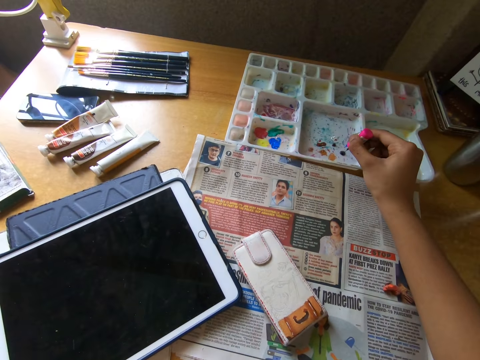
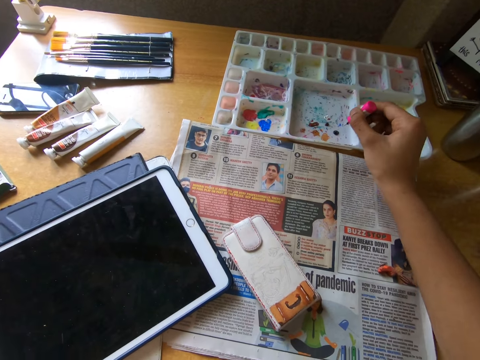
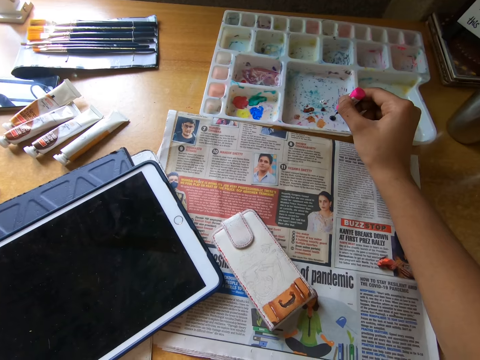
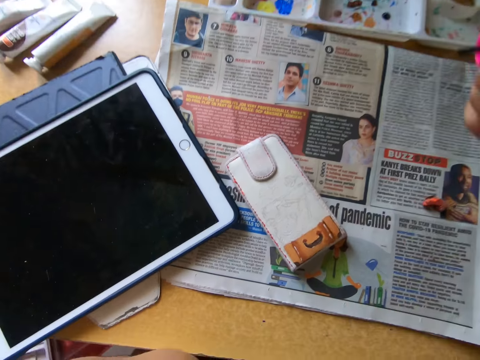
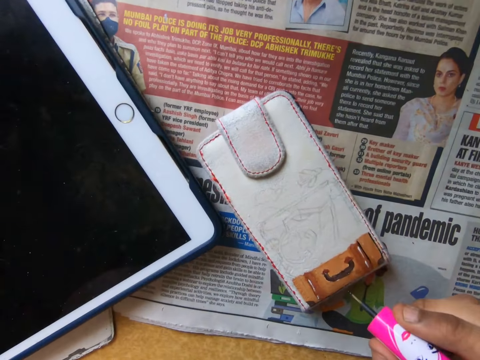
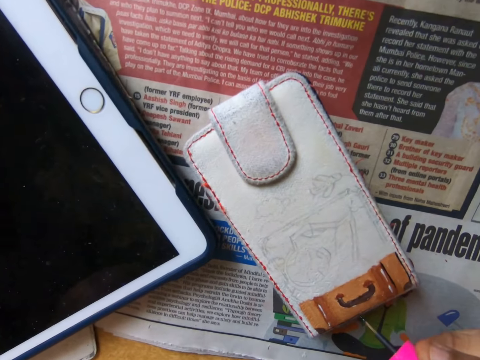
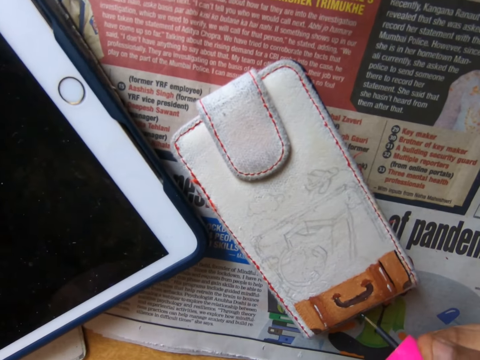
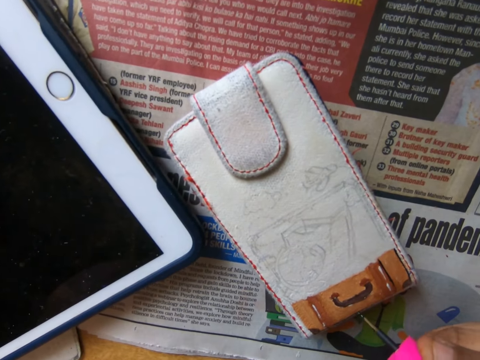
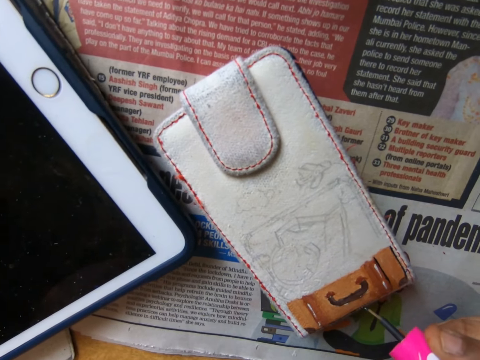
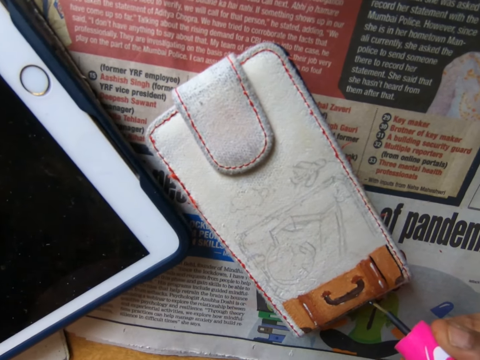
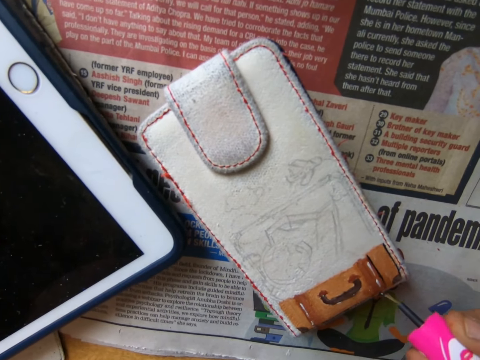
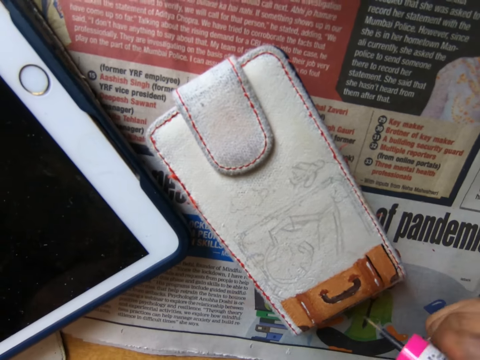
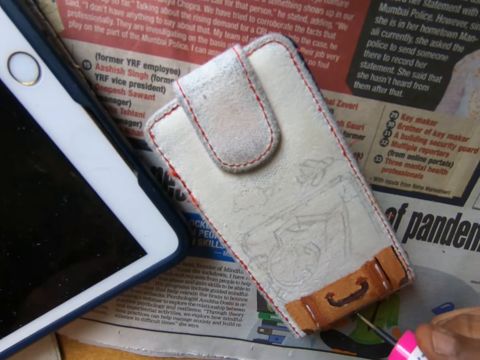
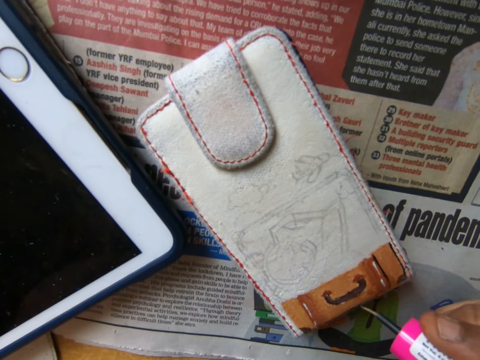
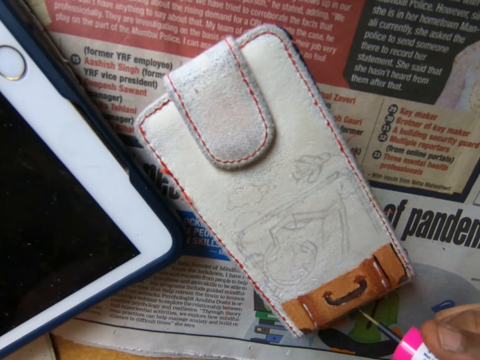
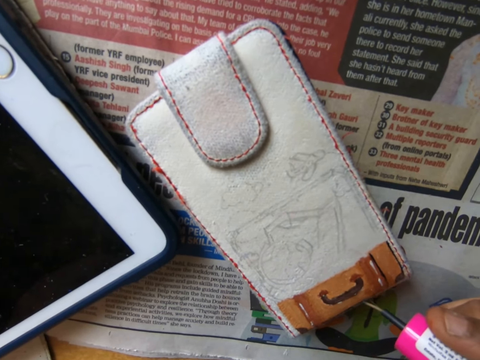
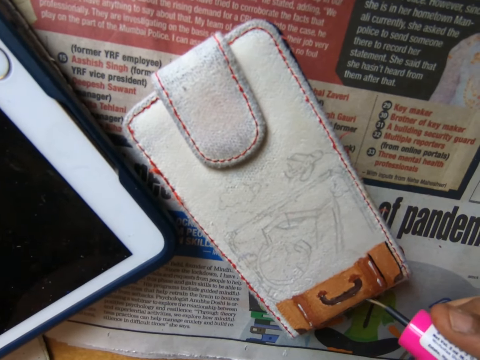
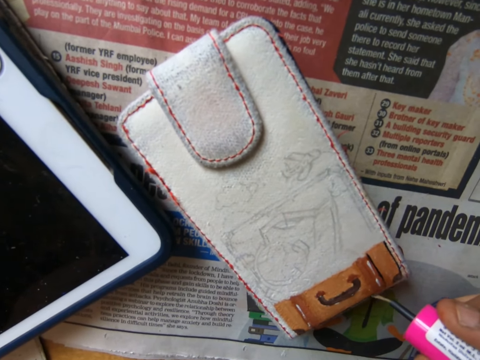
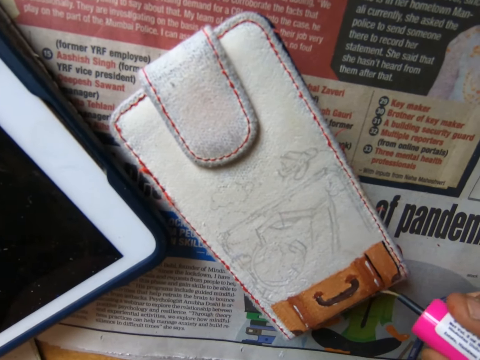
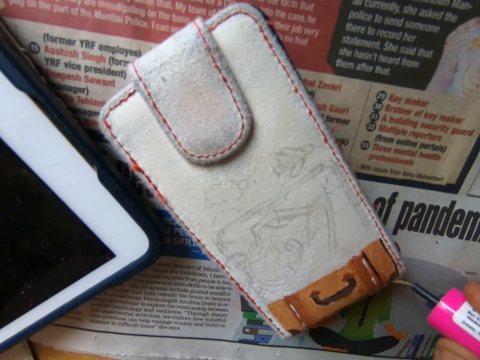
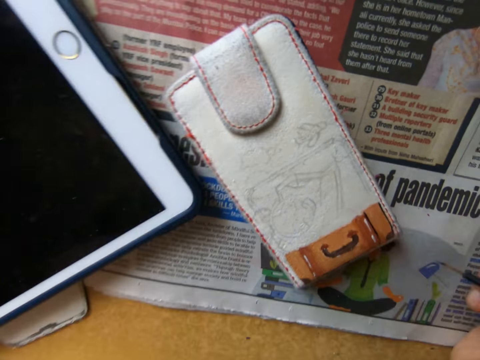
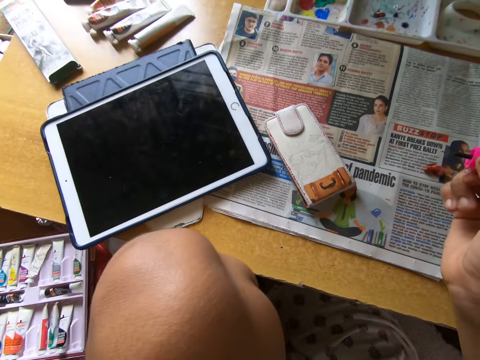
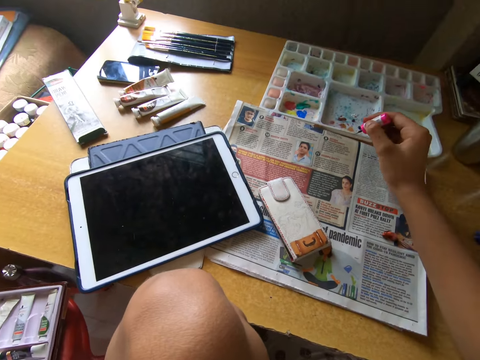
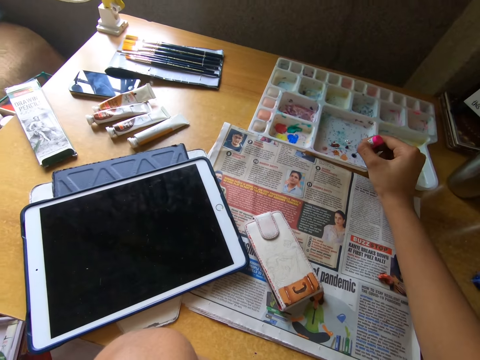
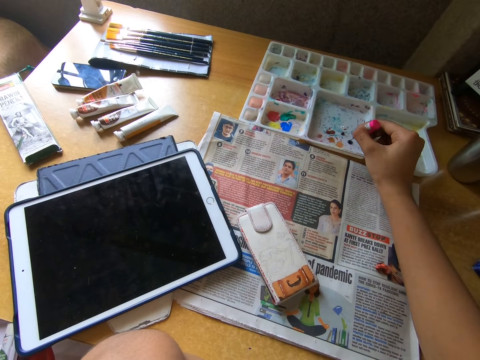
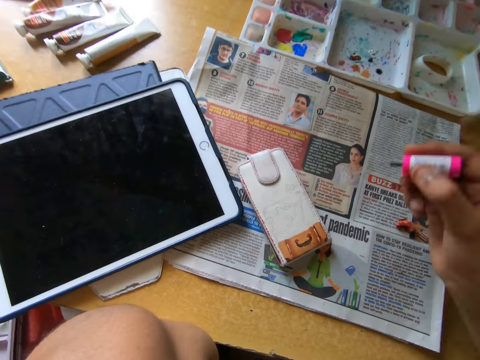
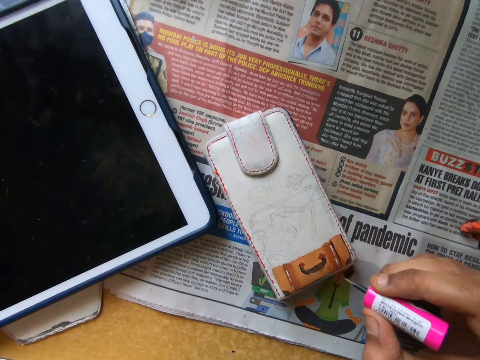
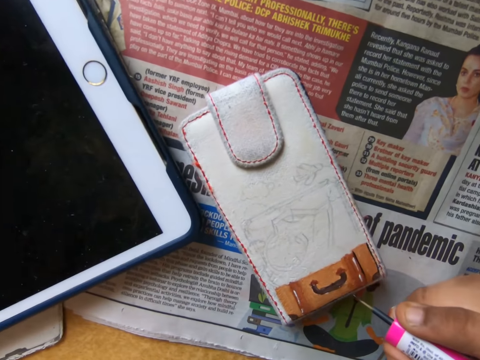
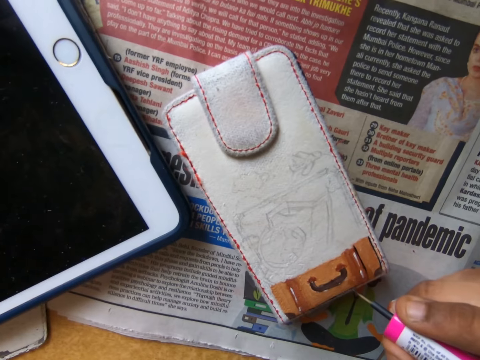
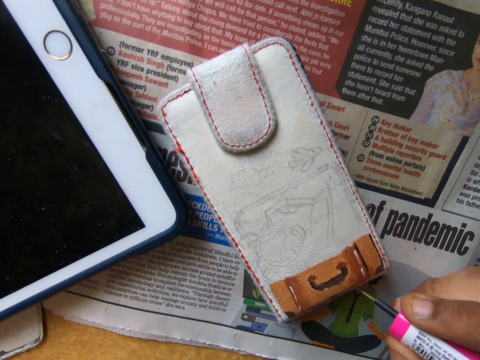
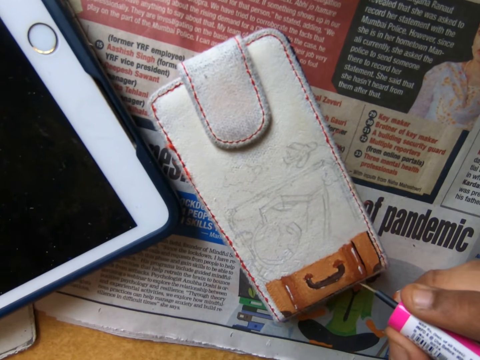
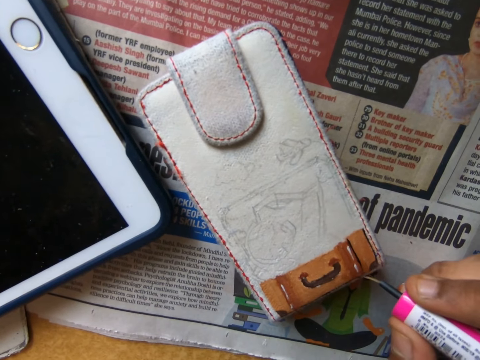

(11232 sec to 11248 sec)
The camera wearer dips the nail polish brush in the paint. They paint something with the nail polish brush. They hold the nail polish brush firmly. They paint something with the nail polish brush. They move around. They dip the nail polish brush in the paint. They paint something with the nail polish brush.

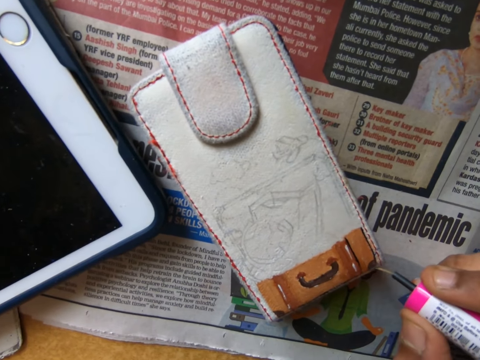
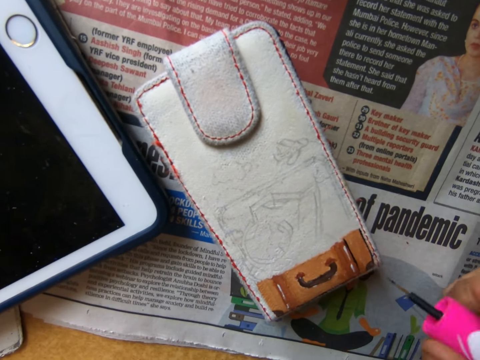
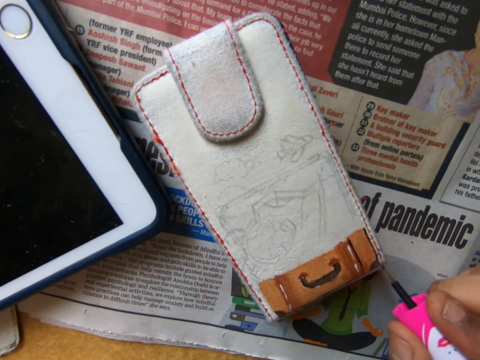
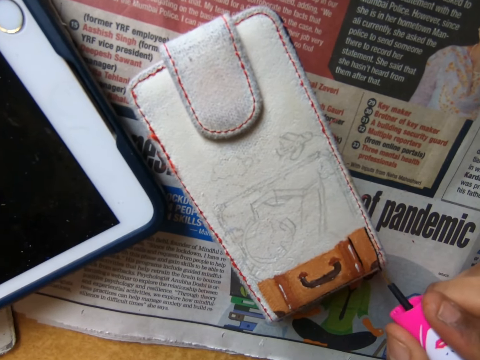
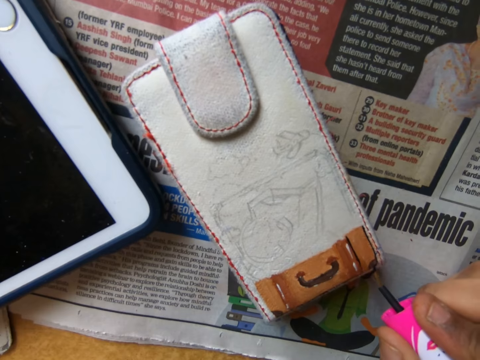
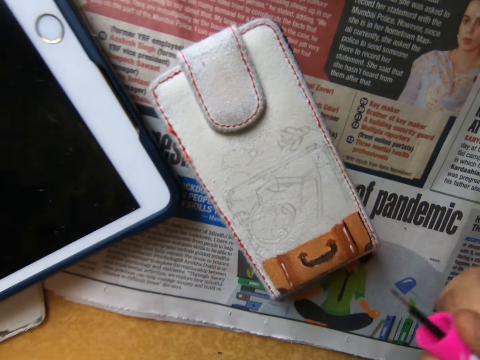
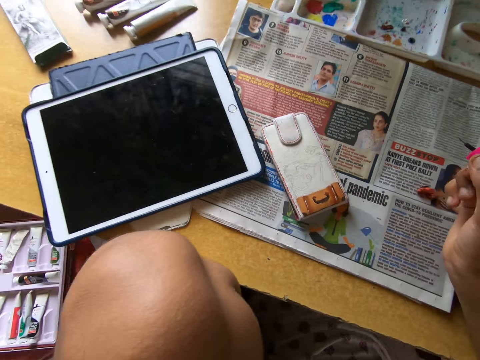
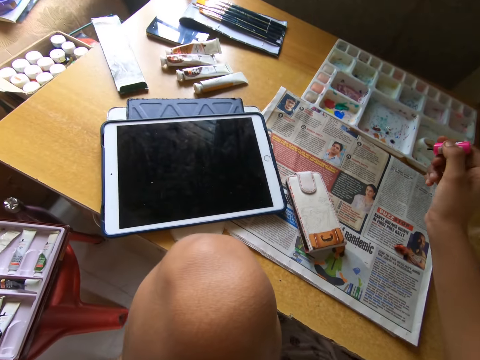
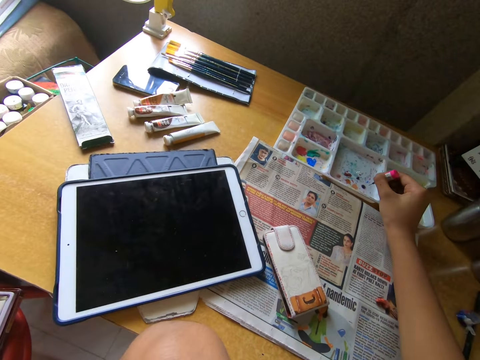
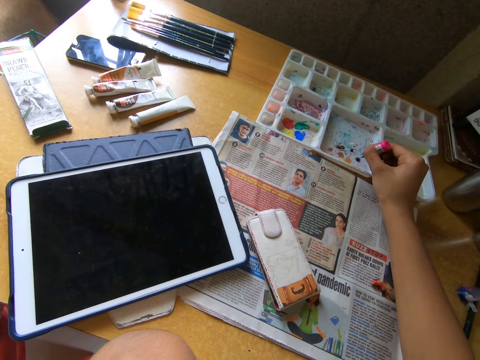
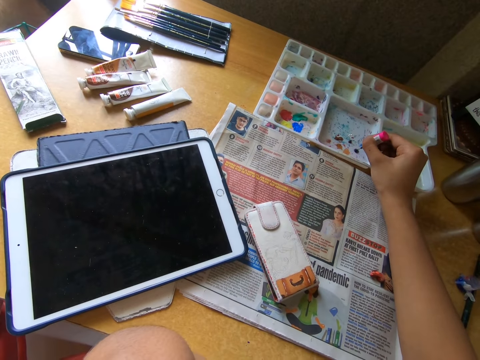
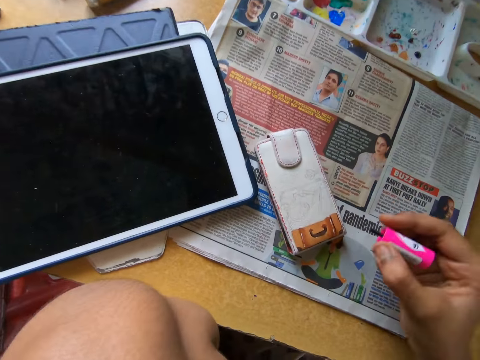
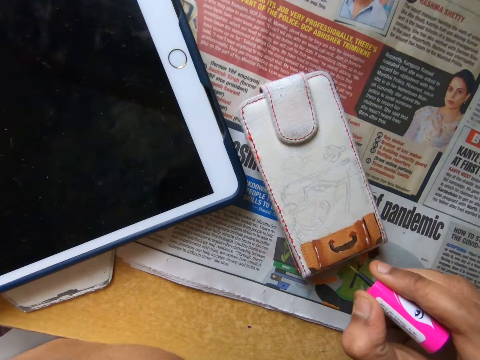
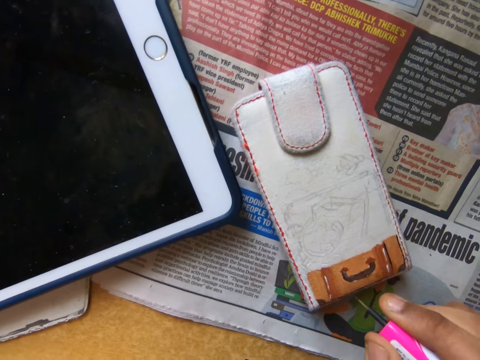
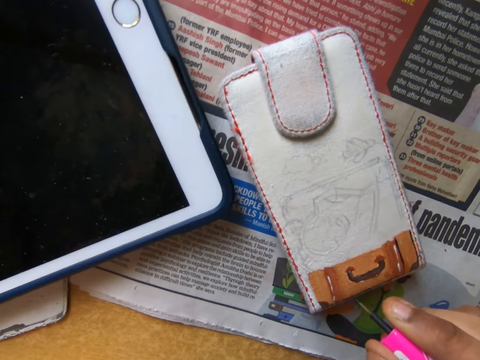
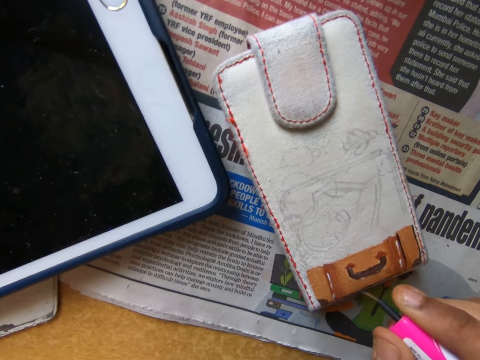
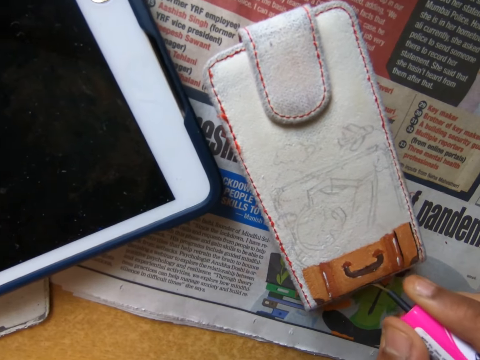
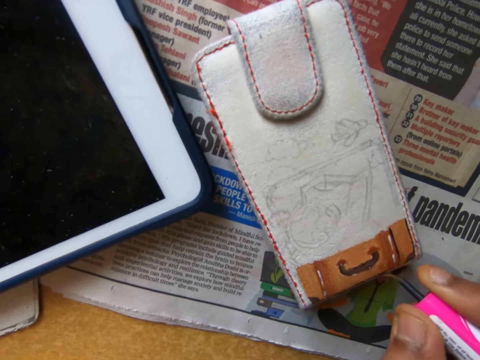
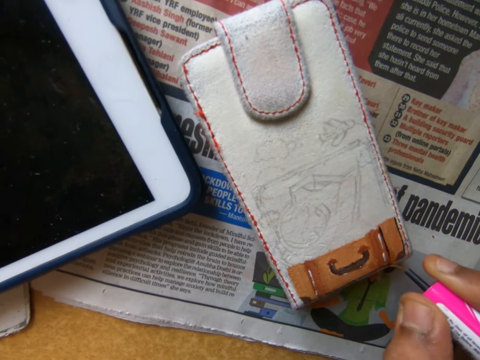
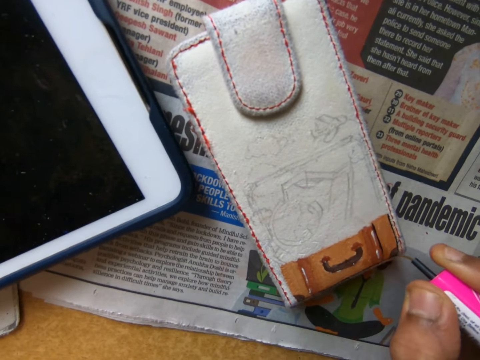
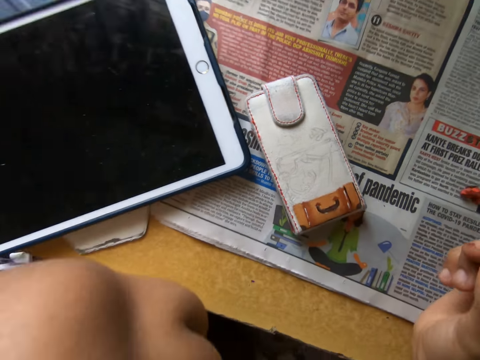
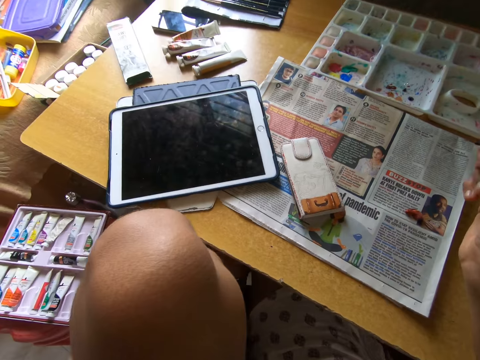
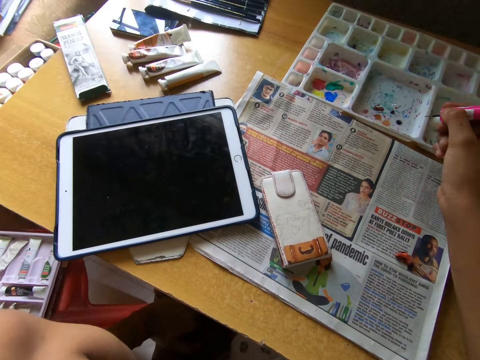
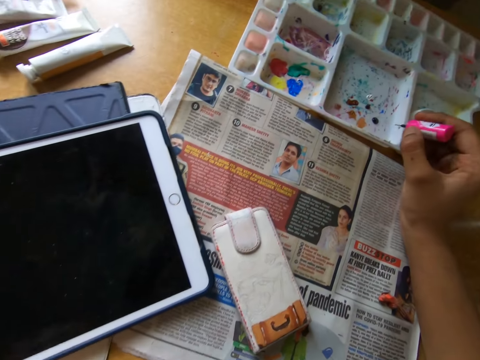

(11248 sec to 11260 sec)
The camera wearer holds the nail polish brush firmly. They paint something with the nail polish brush. They look around. They dip the nail polish brush in the paint. They paint something with the nail polish brush. They move around.
